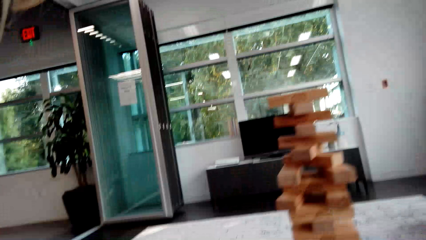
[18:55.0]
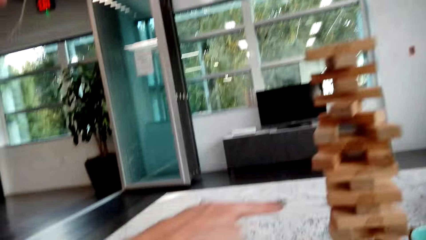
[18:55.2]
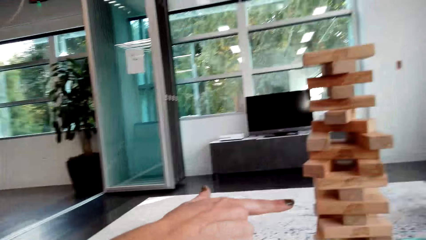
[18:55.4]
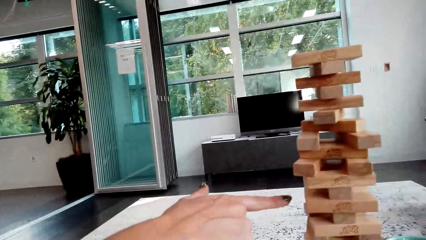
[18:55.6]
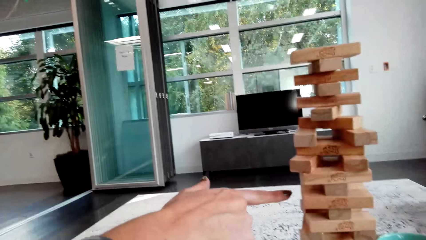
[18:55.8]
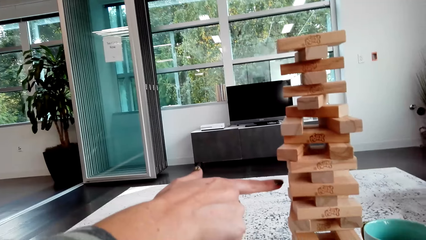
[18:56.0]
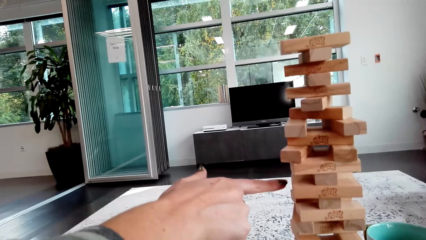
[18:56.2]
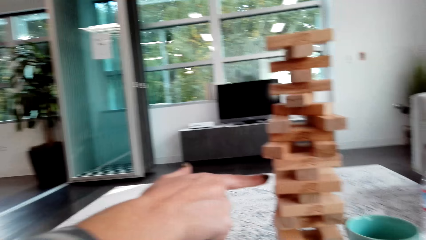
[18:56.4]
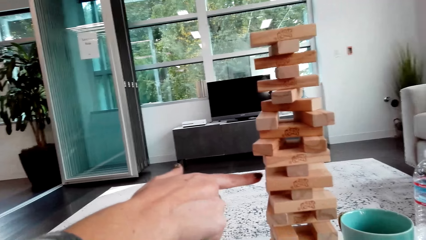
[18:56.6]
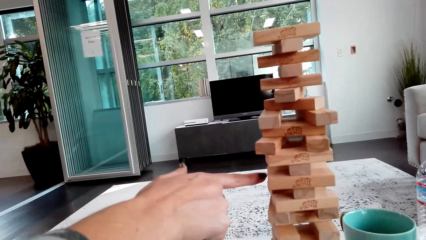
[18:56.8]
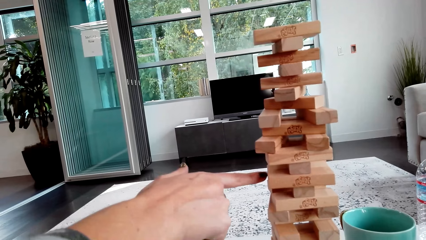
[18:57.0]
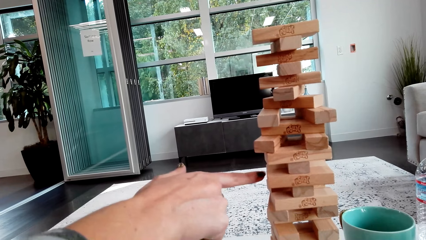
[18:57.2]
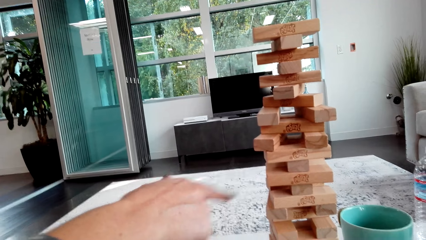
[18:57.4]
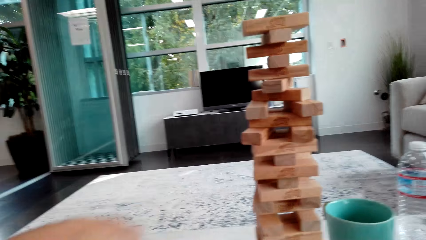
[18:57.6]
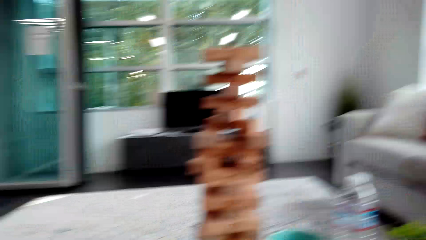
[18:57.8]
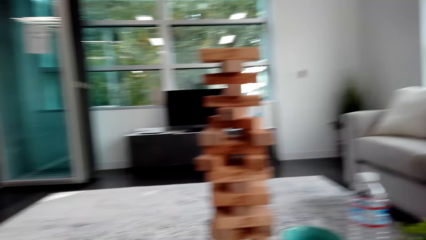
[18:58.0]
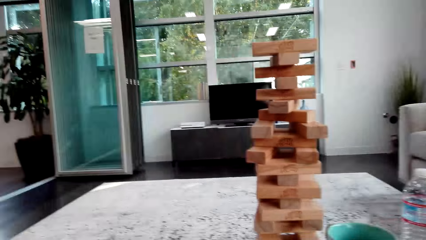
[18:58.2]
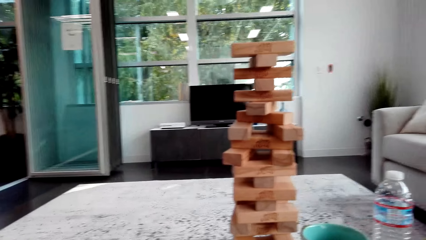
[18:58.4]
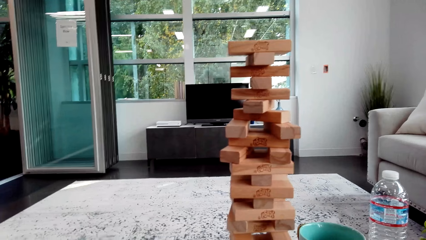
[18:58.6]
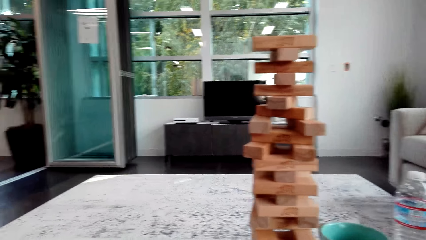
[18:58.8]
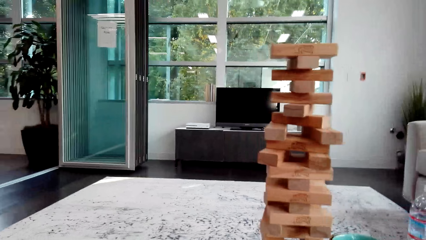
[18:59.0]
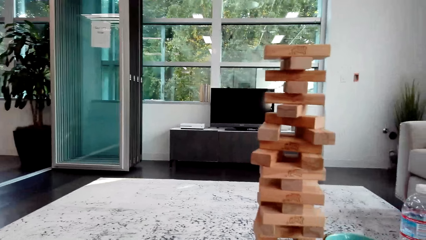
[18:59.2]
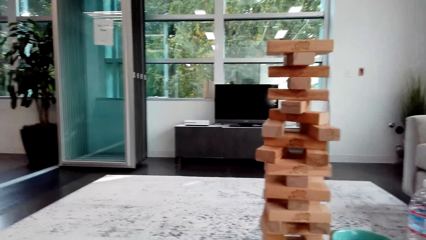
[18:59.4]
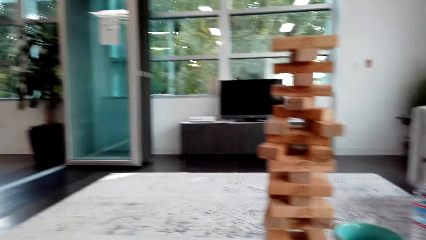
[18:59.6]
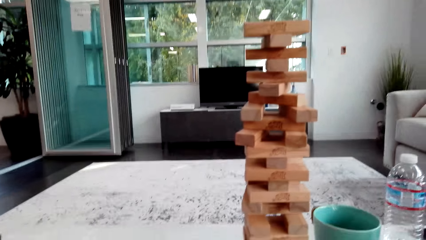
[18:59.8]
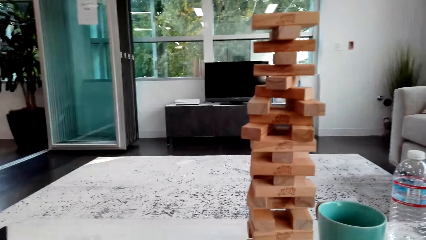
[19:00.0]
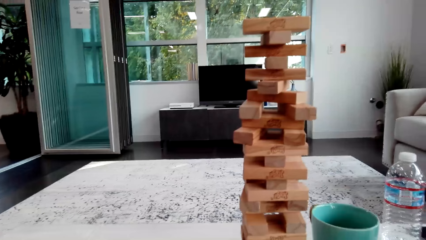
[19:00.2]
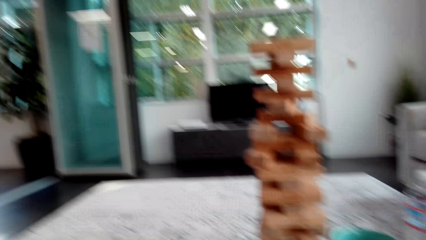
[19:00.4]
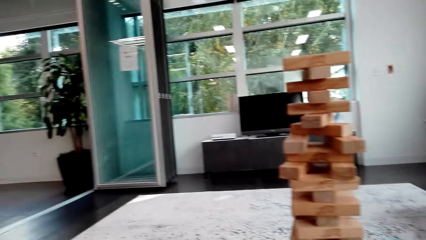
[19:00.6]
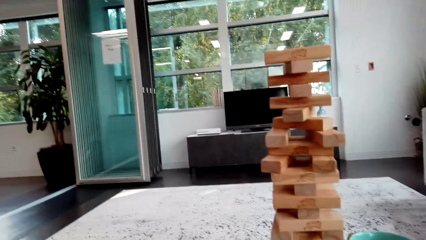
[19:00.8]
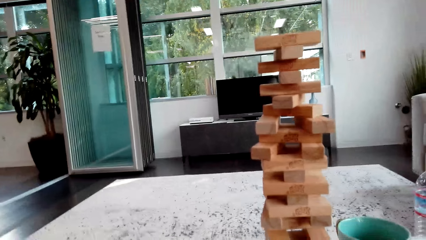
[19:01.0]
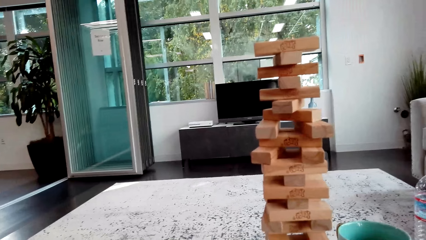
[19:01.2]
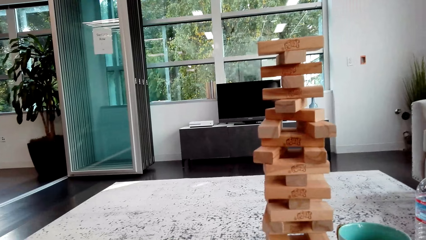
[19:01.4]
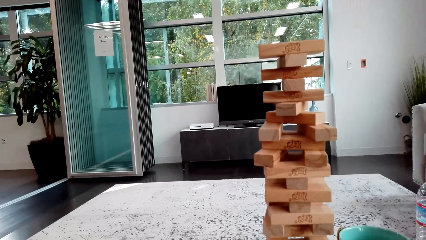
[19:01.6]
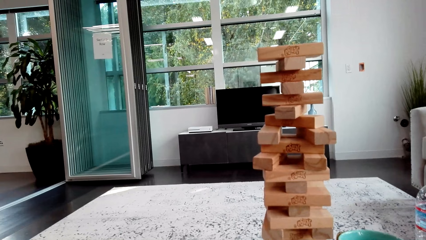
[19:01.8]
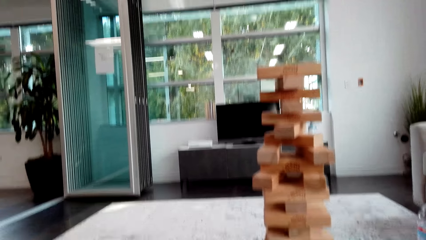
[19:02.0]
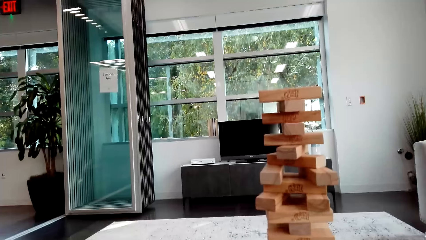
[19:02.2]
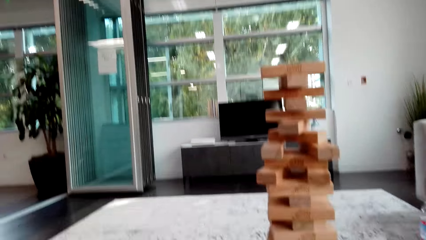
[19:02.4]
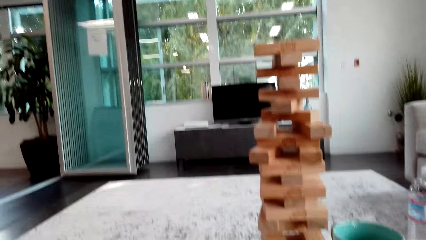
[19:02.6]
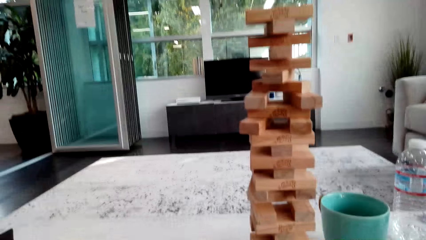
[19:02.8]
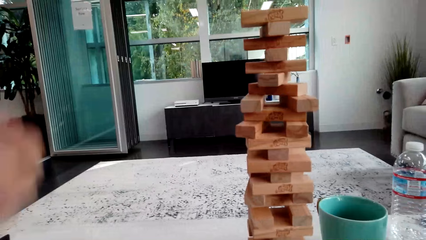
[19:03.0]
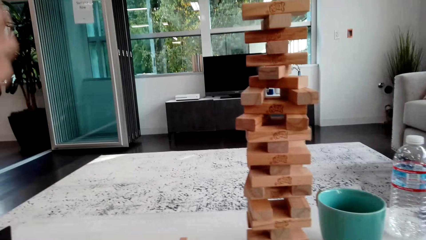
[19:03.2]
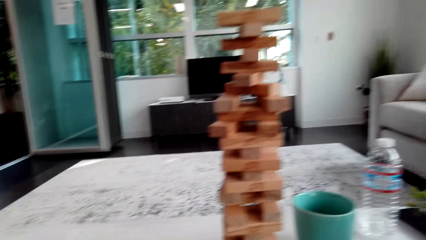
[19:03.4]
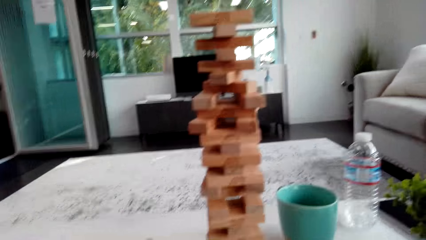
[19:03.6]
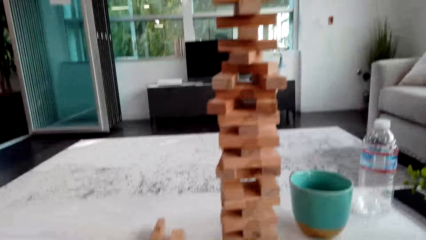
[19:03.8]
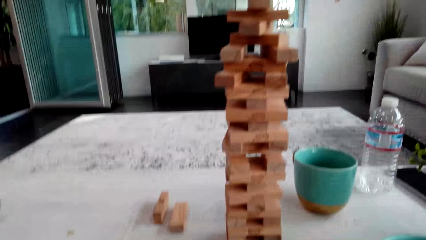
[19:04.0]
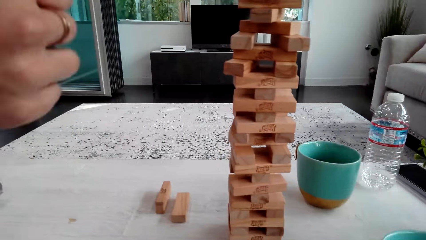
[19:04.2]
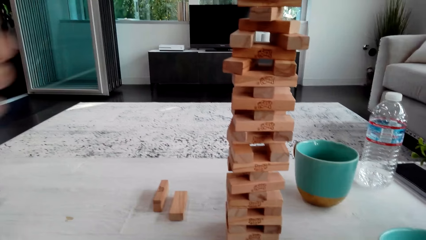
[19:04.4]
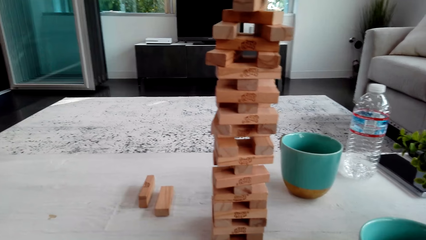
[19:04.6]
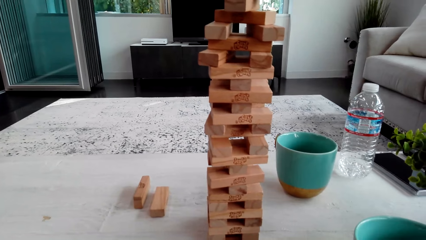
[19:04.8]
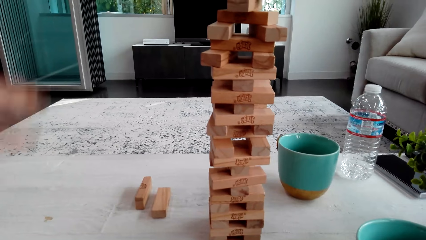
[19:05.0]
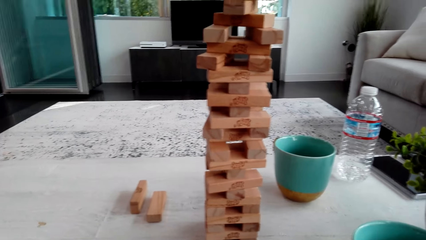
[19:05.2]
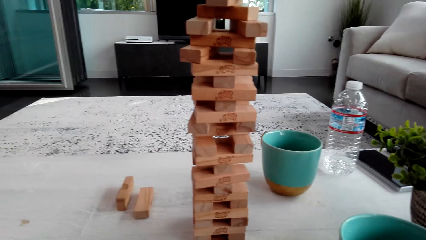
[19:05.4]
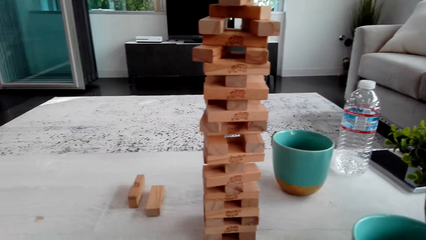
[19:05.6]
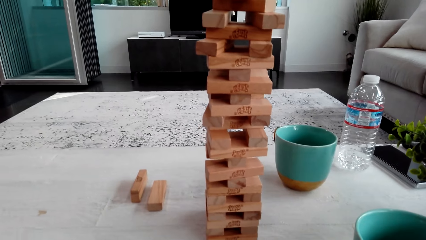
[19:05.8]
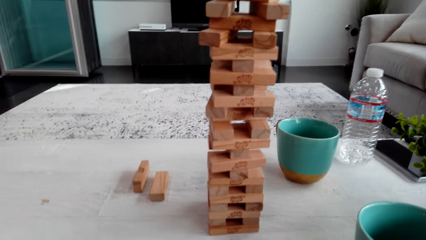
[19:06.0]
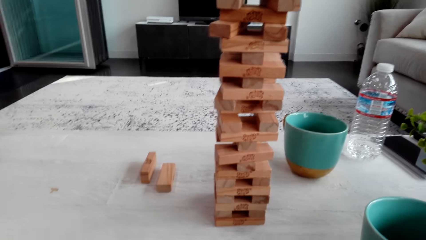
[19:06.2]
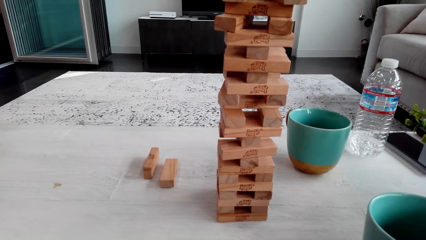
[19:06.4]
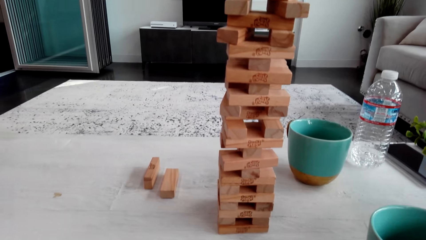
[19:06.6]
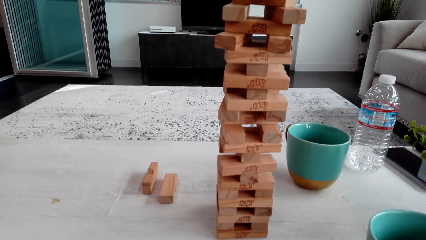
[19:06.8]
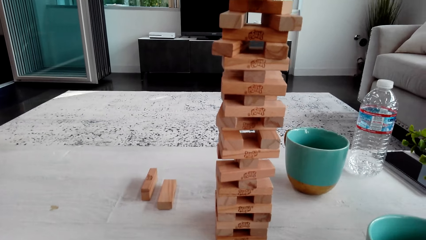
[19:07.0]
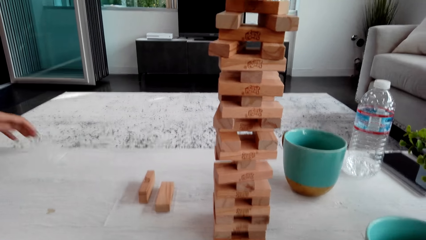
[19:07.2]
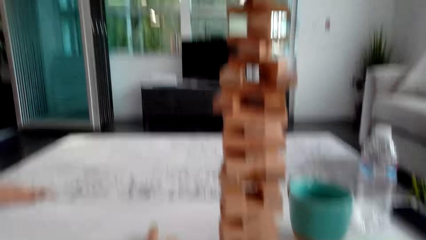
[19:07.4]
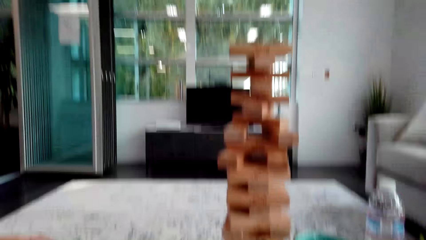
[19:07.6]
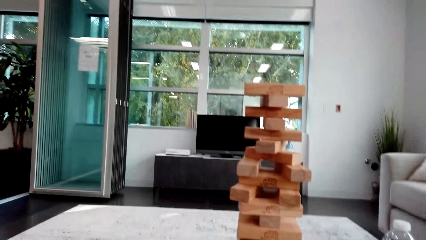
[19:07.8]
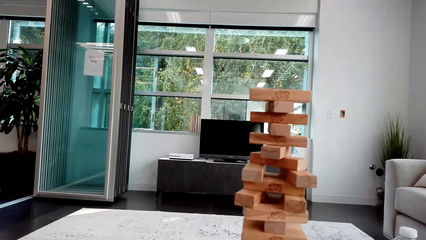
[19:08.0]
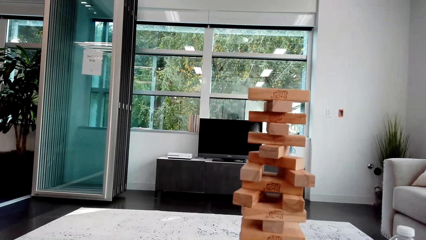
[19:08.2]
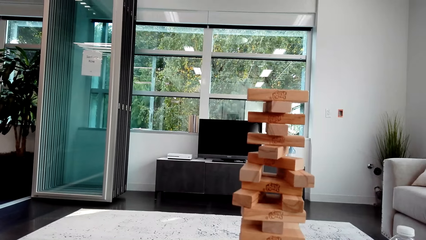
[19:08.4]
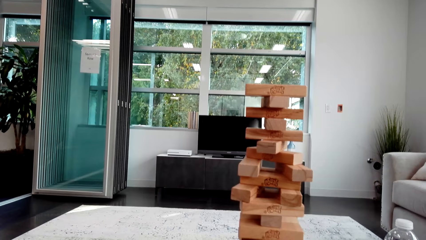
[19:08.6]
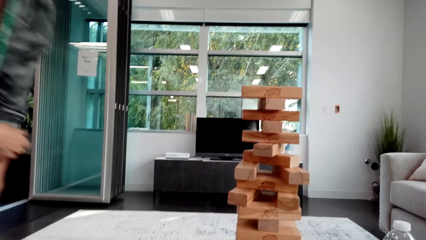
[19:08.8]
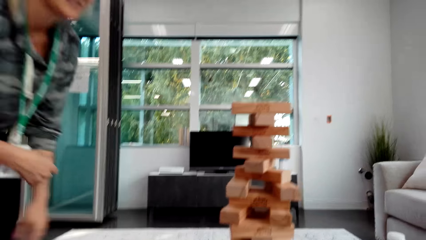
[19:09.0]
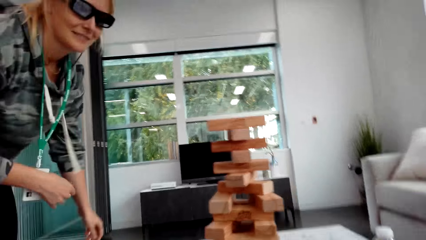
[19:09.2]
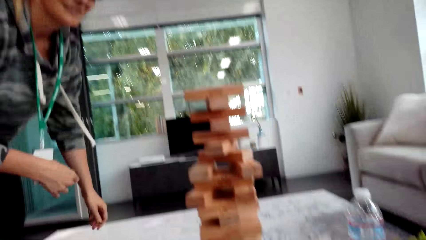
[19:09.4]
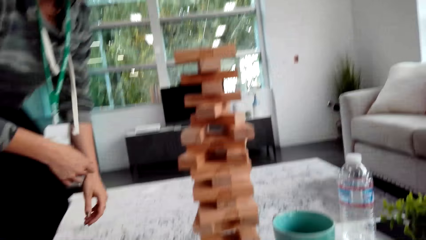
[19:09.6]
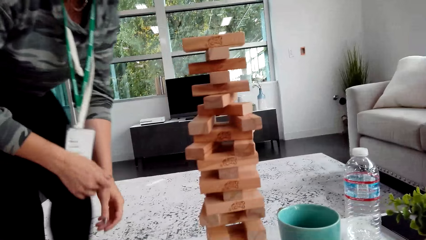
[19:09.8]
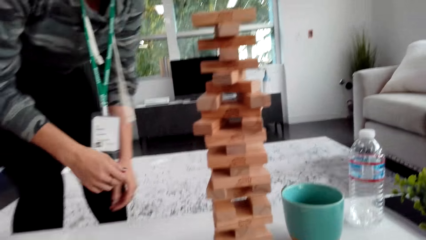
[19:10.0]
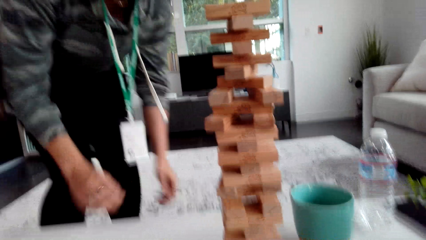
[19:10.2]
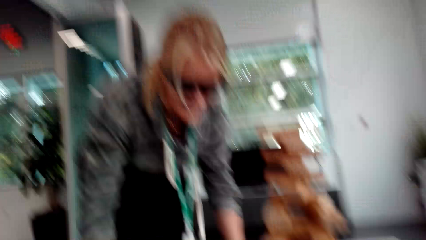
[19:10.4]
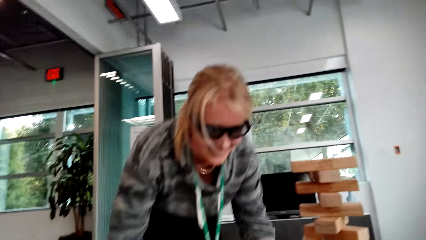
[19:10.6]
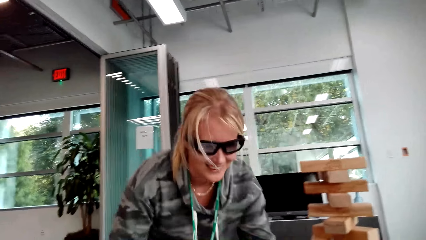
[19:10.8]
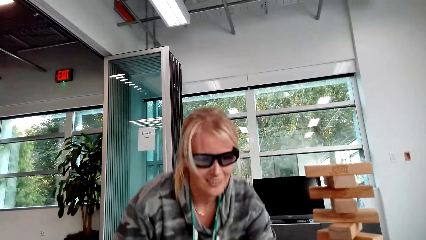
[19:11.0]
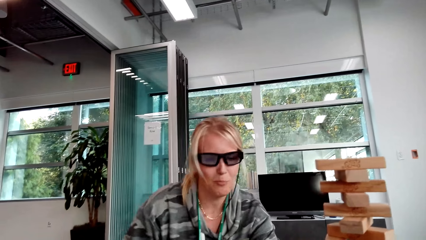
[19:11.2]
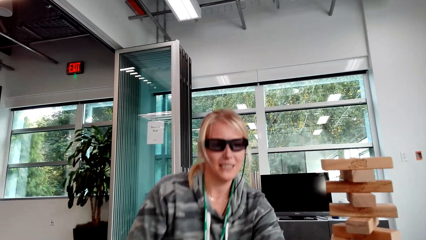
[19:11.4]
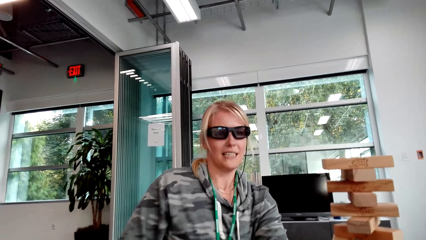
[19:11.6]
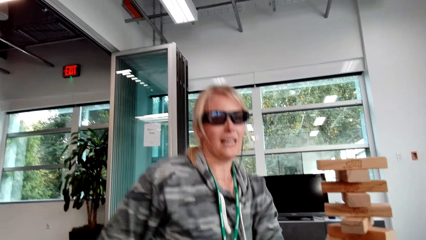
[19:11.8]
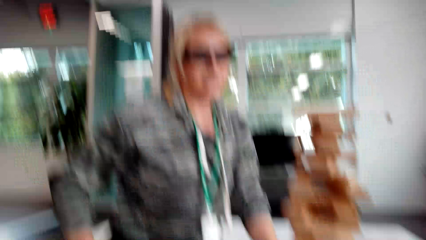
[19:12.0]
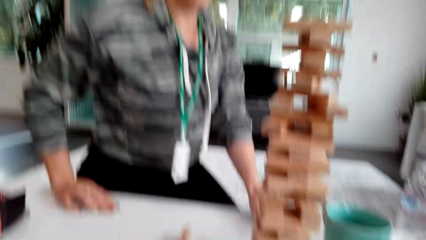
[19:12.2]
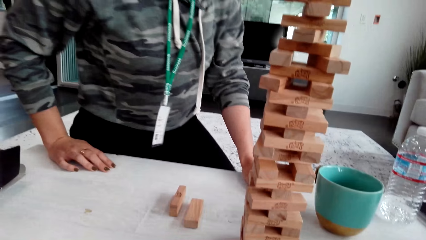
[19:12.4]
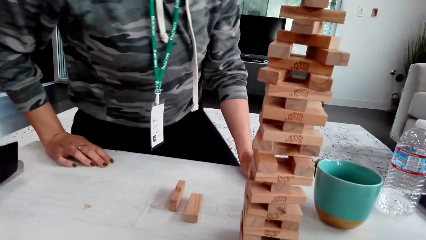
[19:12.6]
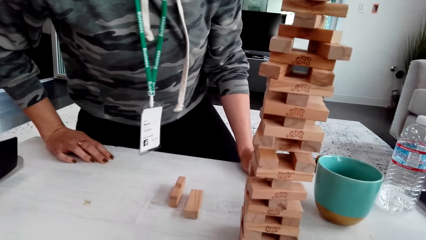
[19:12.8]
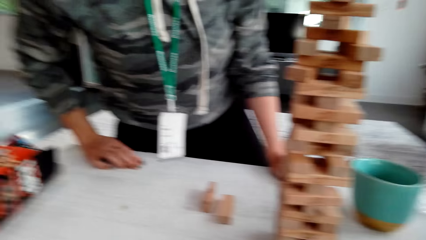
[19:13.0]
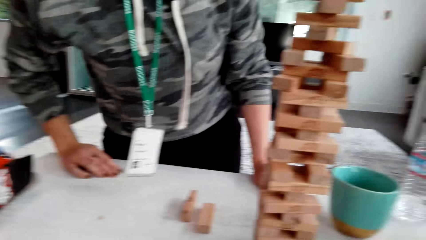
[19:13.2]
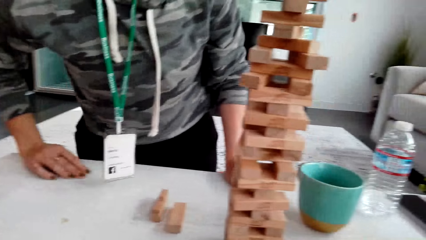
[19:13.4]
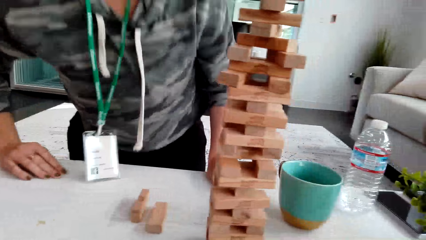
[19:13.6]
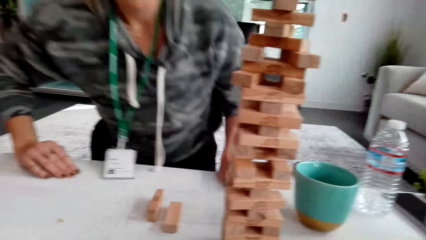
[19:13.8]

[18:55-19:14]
A woman points at the blocks. The camera wearer looks around. The woman interacts with the camera wearer and moves the hand. The woman walks in the house. The woman talks and kneels down.
